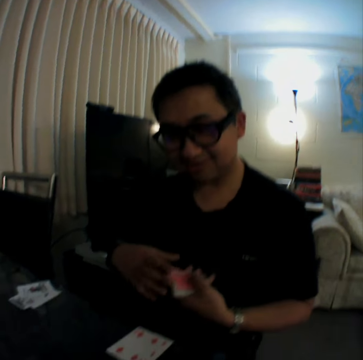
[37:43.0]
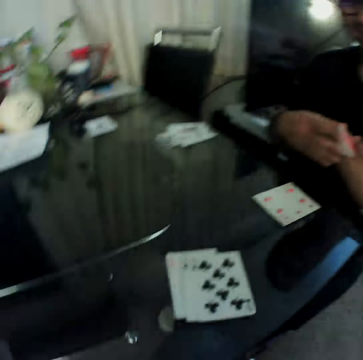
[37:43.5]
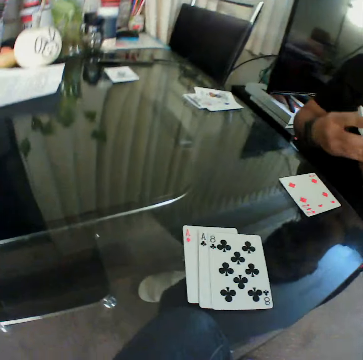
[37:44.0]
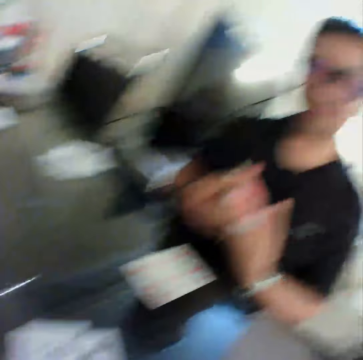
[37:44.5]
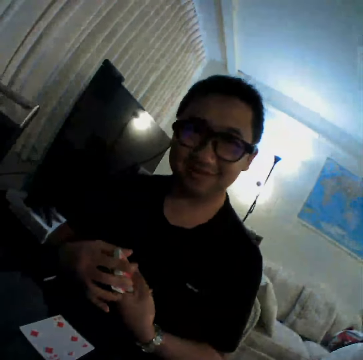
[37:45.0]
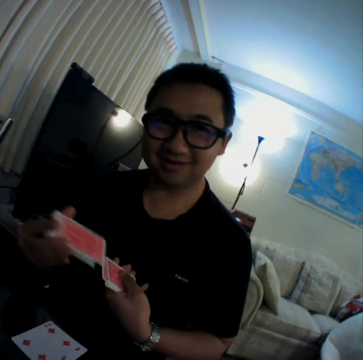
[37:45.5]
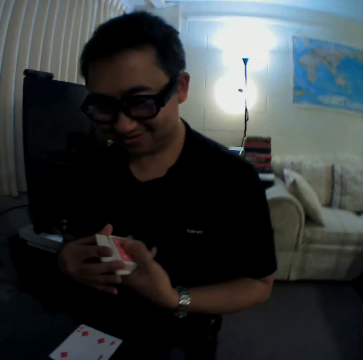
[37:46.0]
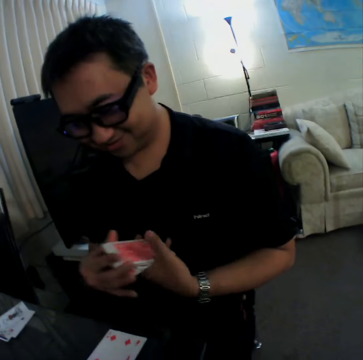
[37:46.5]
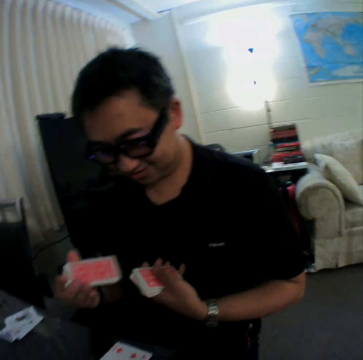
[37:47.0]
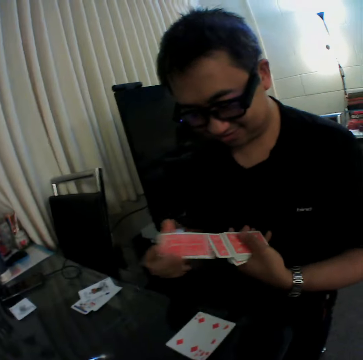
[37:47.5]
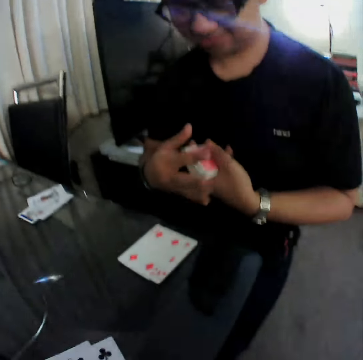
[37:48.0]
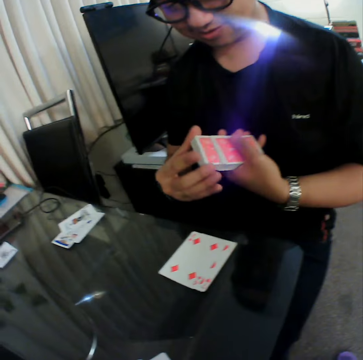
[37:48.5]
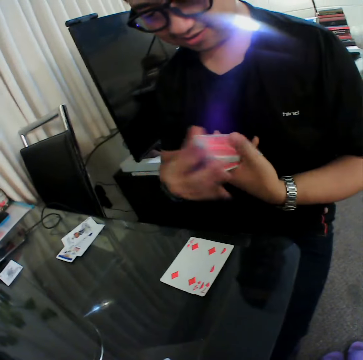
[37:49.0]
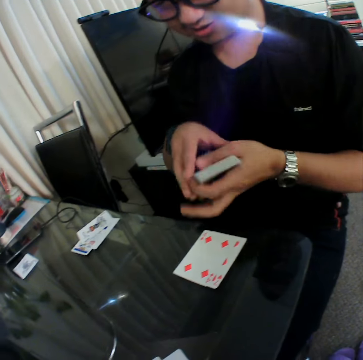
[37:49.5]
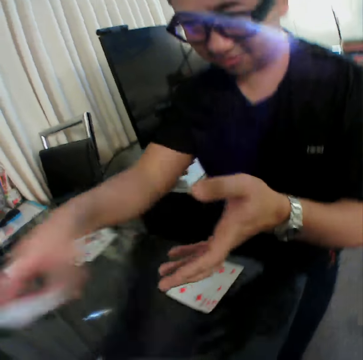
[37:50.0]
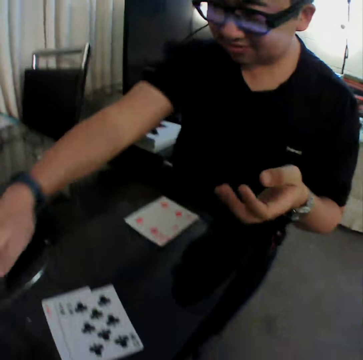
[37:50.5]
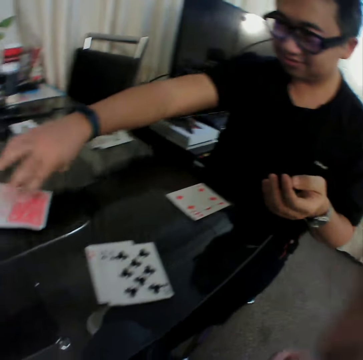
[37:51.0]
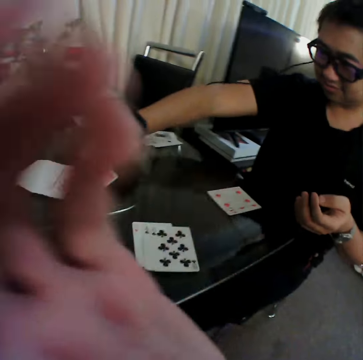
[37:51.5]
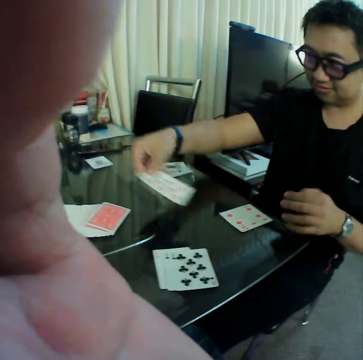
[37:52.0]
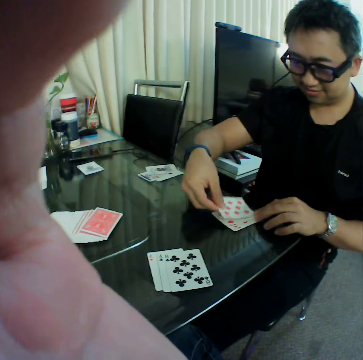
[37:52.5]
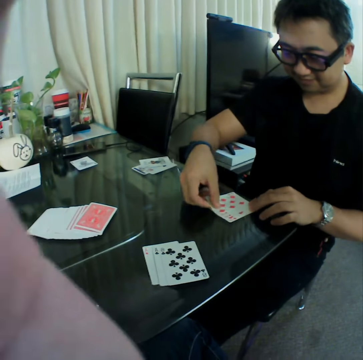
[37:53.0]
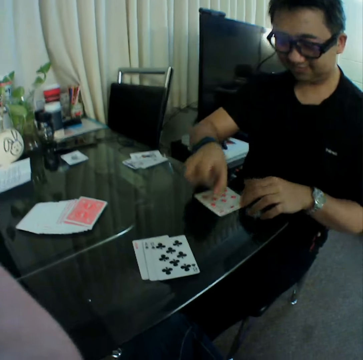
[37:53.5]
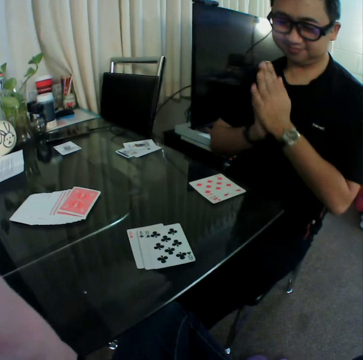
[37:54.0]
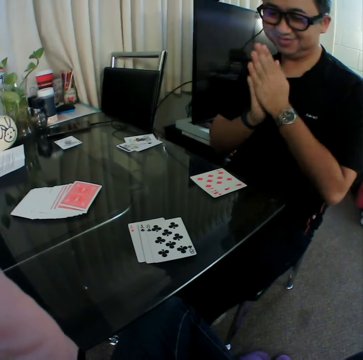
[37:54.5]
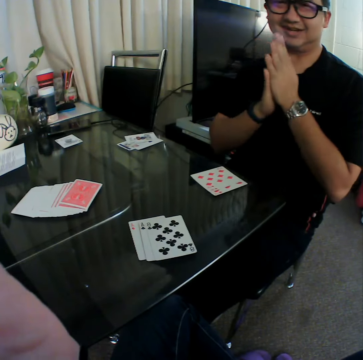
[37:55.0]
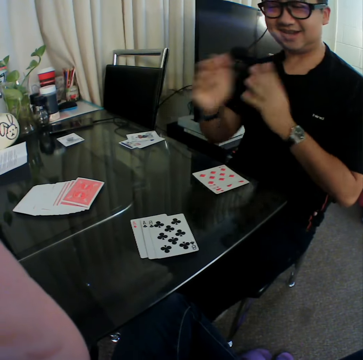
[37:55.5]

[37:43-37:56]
A man shuffles the cards in his hands. The man puts the cards on the table. The man picks a card from a deck of cards on the table with his right hand. The camera wearer touches a camera on his head with his left hand. He adjusts the camera. The man places the card in his right hand on the table. The man rubs his hands together.

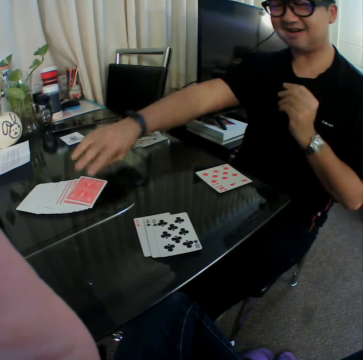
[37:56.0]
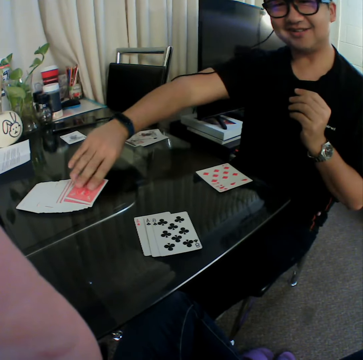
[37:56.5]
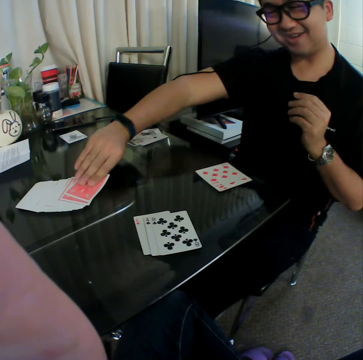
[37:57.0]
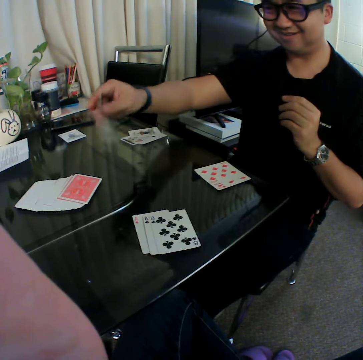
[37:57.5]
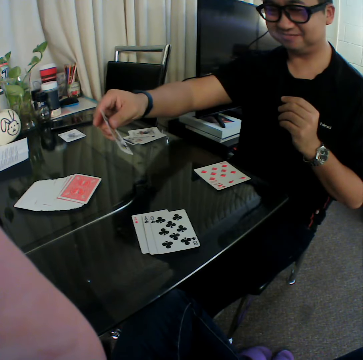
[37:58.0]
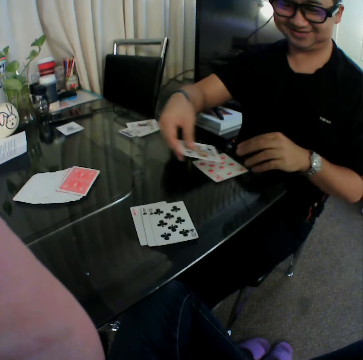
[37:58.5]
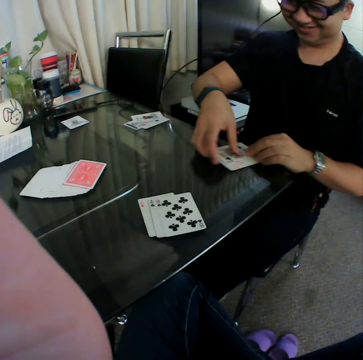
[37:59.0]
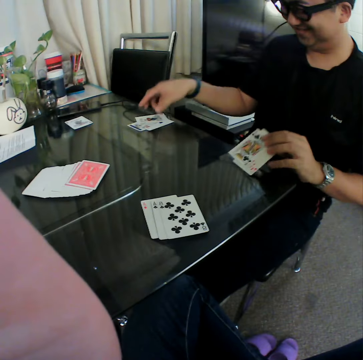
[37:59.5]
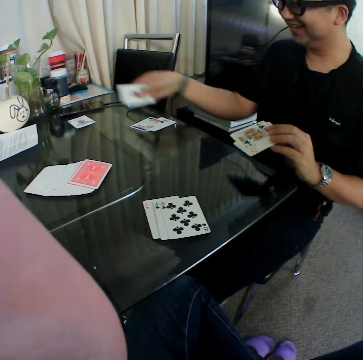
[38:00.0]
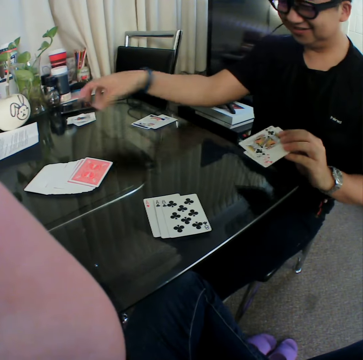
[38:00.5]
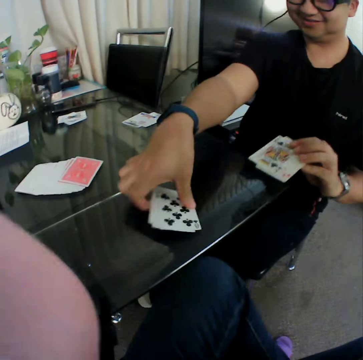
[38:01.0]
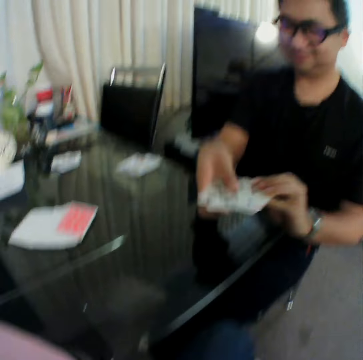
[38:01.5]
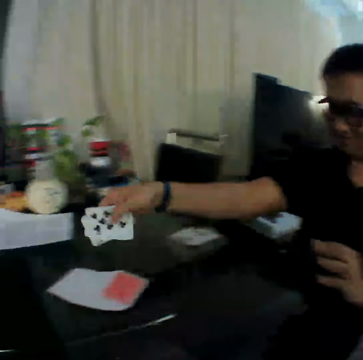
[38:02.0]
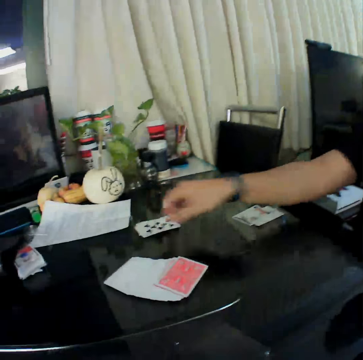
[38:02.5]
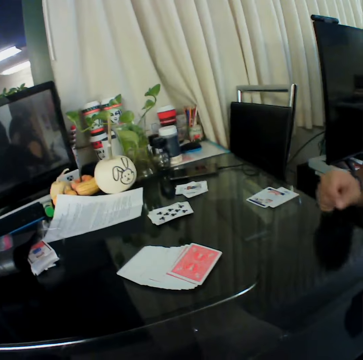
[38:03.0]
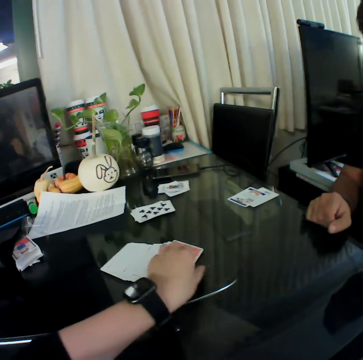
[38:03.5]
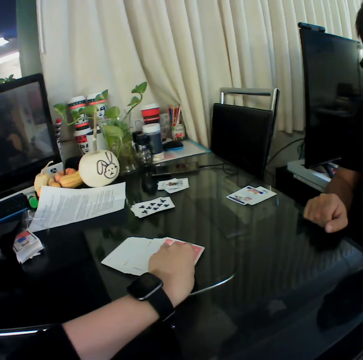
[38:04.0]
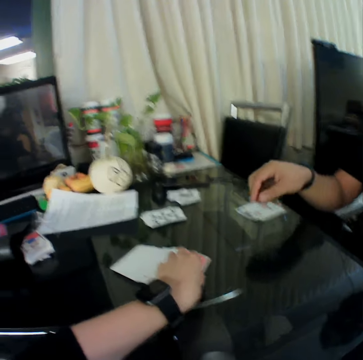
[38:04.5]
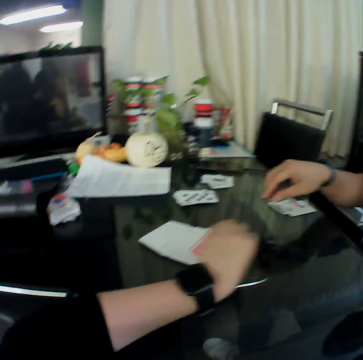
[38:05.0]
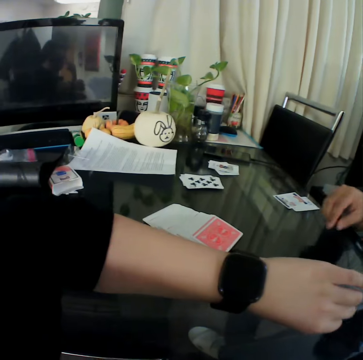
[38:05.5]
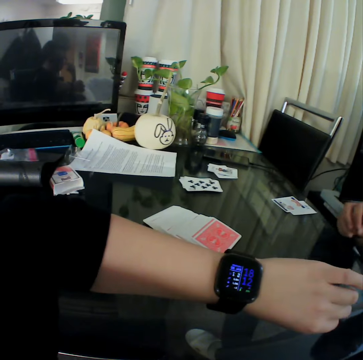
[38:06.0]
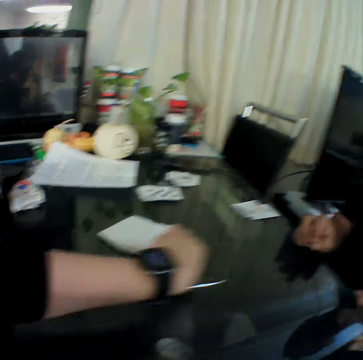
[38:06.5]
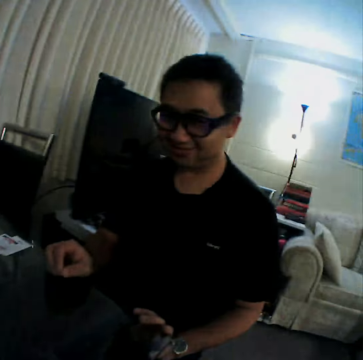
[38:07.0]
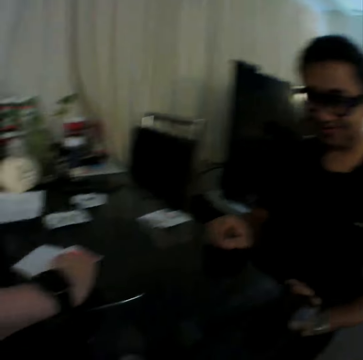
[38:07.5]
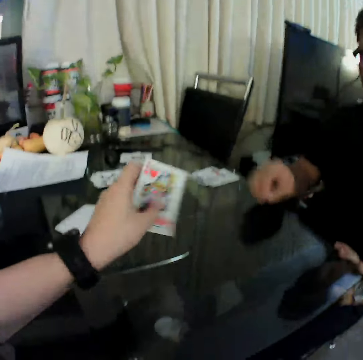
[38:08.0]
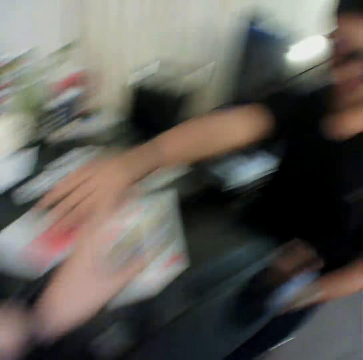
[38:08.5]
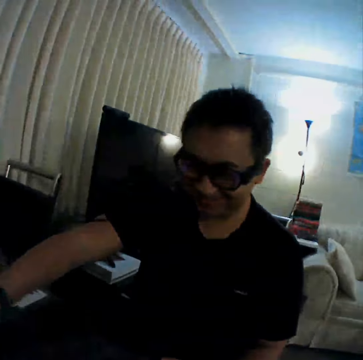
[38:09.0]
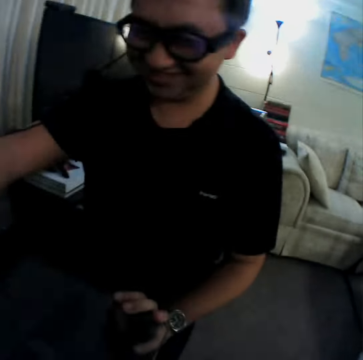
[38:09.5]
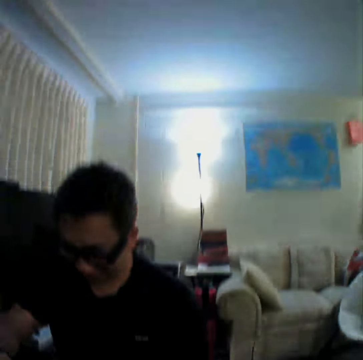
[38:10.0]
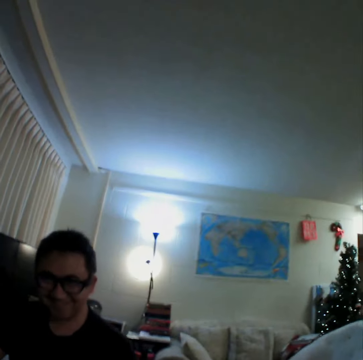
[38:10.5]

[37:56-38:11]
A man picks a card from a deck of cards on the table with his right hand. The camera wearer checks a card. The man places the card in his right hand on the table. He holds the cards with both hands. He picks the cards on the table with his left hand. He picks a card on the table with his right hand. He places the card in his right hand on the table. He picks the cards on the table with his right hand. He adds the cards in his left hand to the cards in his right hand. He holds the cards with both hands. He places the card in his right hand on the table. The camera wearer picks up a card. He touches the deck of cards on the table with his left hand. He checks his watch. The man holds the table. The camera wearer picks a card from the deck of cards on the table with his left hand.

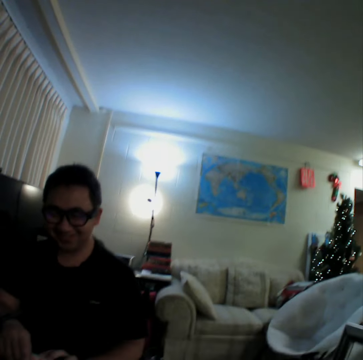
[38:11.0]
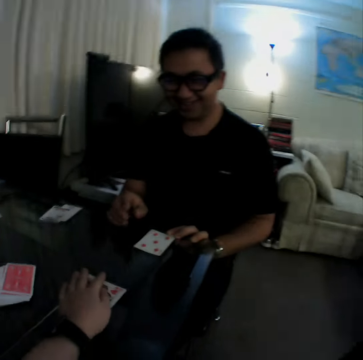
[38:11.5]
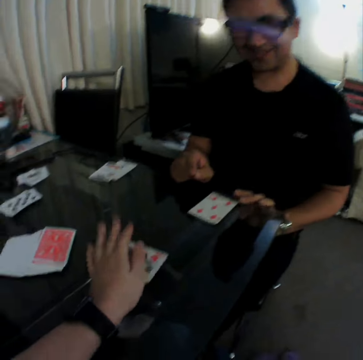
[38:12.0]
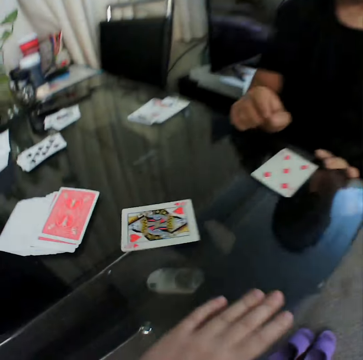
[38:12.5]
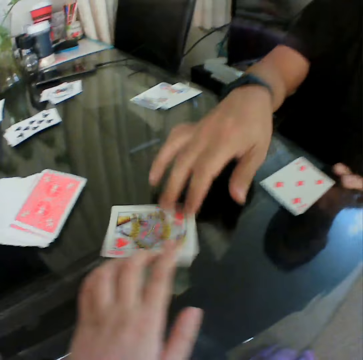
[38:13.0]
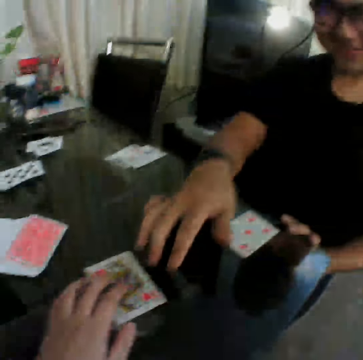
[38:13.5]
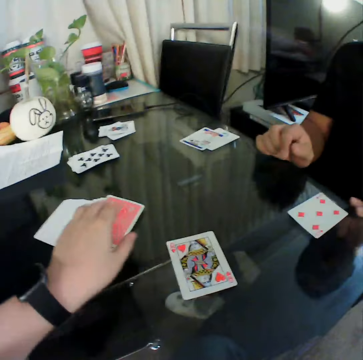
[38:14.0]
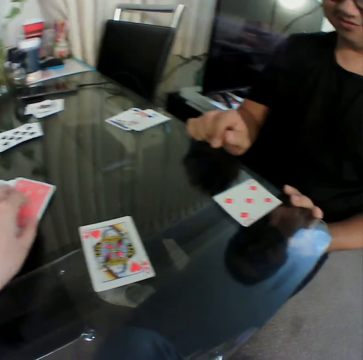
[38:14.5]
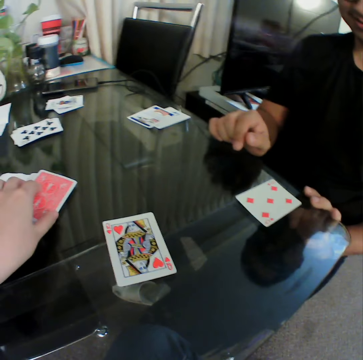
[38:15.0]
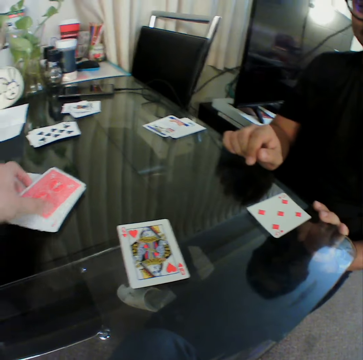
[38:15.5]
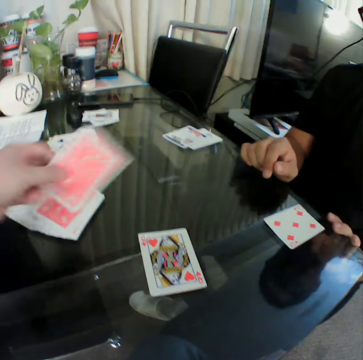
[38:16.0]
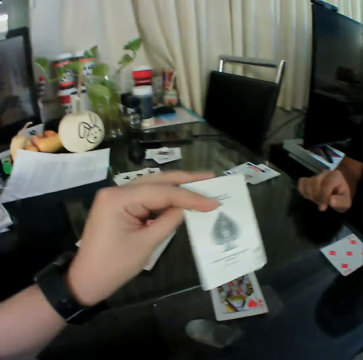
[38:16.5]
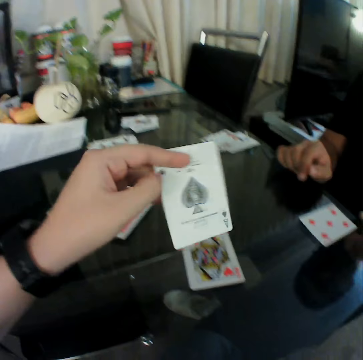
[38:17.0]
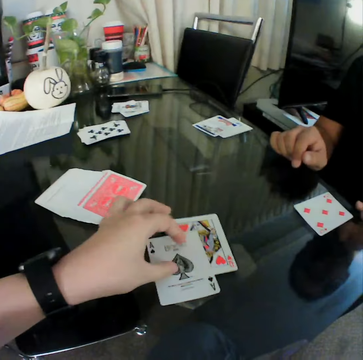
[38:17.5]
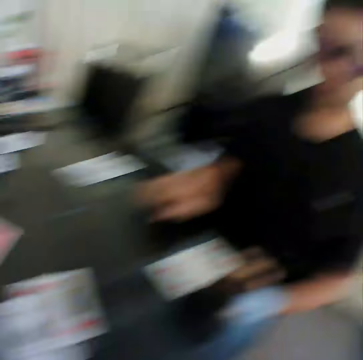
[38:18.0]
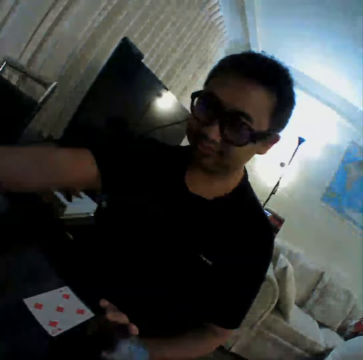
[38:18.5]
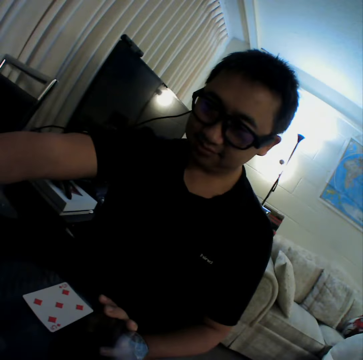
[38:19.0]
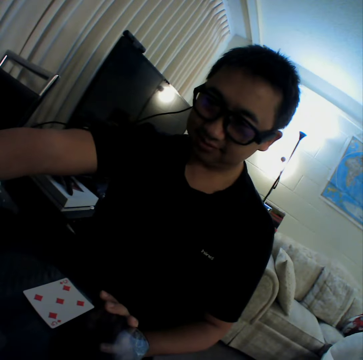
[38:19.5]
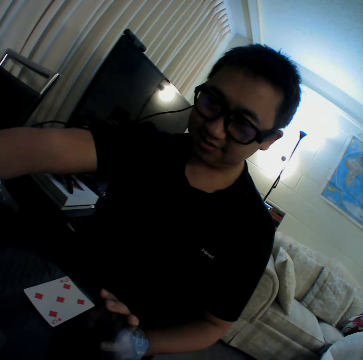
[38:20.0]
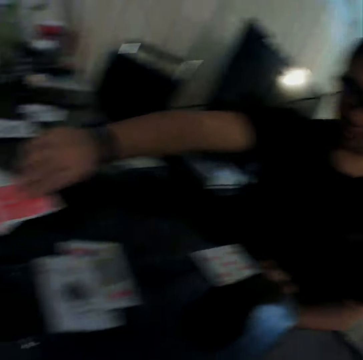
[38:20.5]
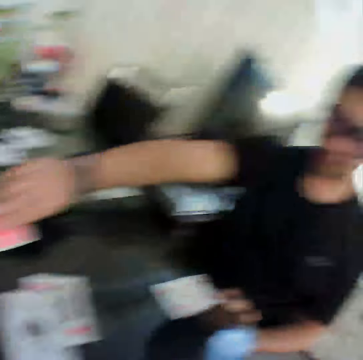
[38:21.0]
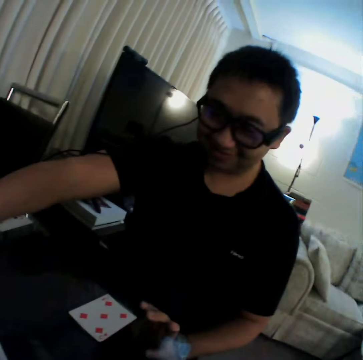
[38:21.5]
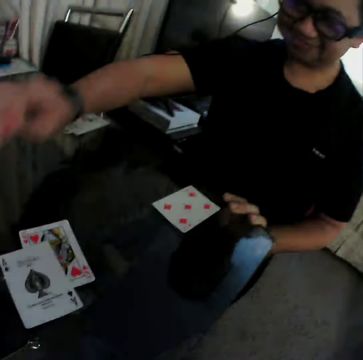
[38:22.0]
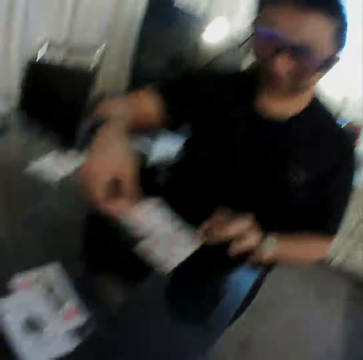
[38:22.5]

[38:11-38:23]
The camera wearer holds the card and pulls his hand off the card. A man pushes a card. The camera wearer touches the card on the table with his right hand. He holds the card and pulls his hand off the card. He picks a card from the deck of cards on the table with his left hand. He checks a card. He places the card in his left hand on the table. The man picks a card.
